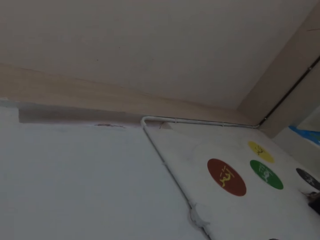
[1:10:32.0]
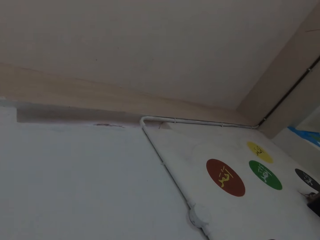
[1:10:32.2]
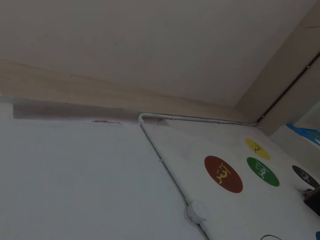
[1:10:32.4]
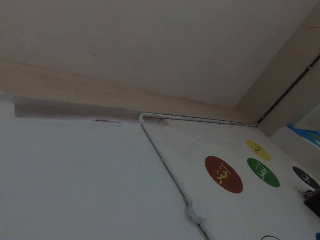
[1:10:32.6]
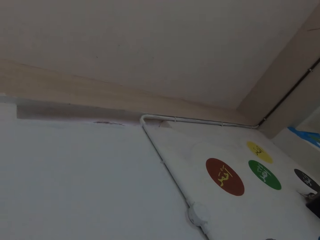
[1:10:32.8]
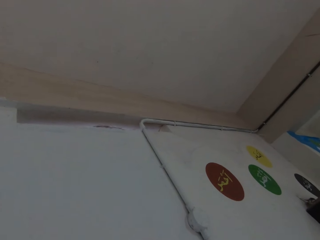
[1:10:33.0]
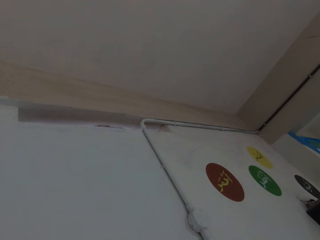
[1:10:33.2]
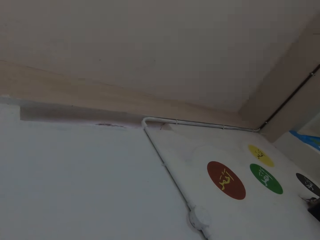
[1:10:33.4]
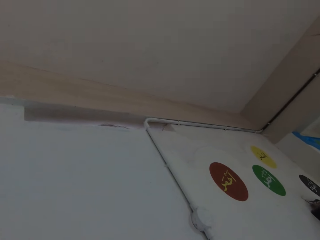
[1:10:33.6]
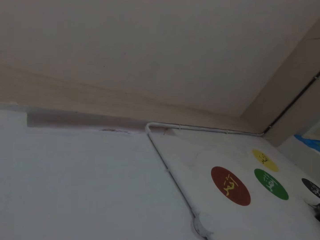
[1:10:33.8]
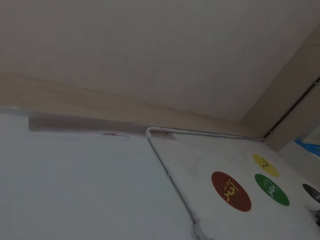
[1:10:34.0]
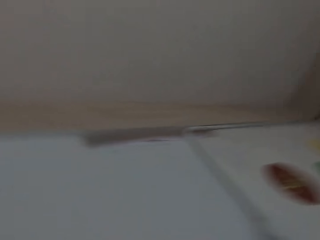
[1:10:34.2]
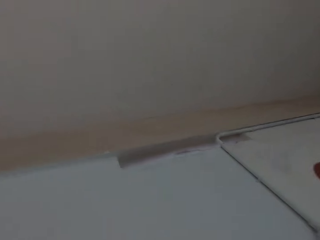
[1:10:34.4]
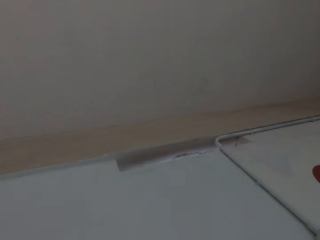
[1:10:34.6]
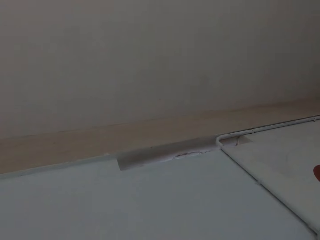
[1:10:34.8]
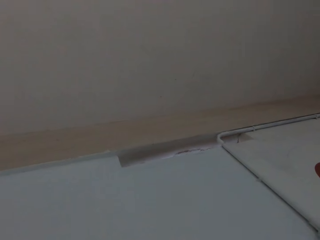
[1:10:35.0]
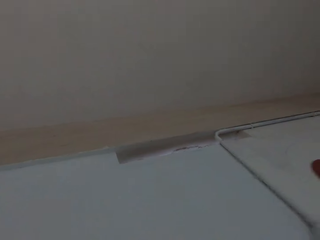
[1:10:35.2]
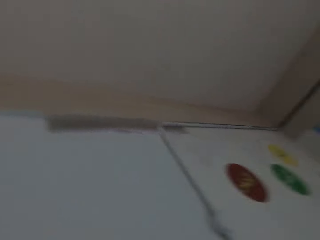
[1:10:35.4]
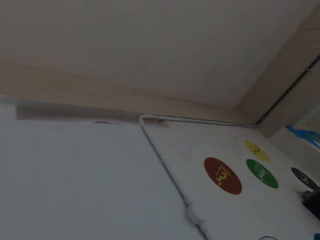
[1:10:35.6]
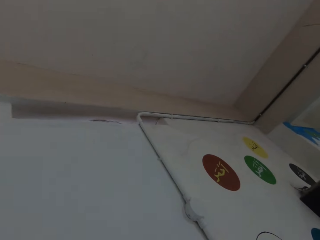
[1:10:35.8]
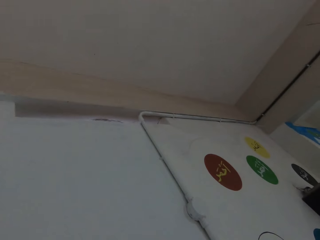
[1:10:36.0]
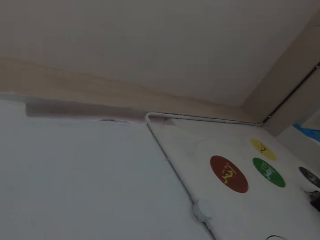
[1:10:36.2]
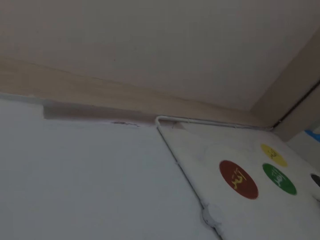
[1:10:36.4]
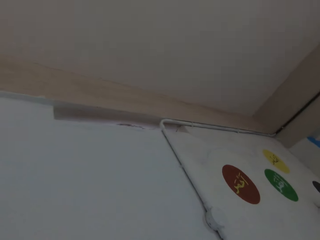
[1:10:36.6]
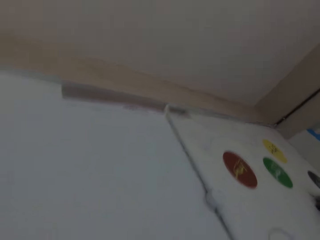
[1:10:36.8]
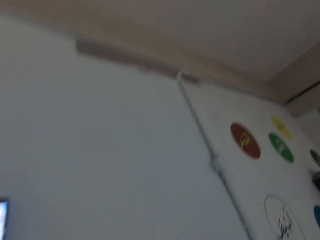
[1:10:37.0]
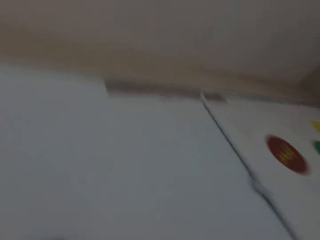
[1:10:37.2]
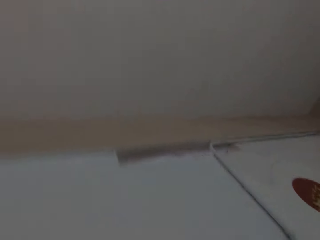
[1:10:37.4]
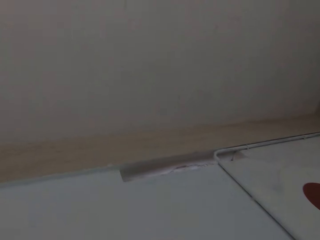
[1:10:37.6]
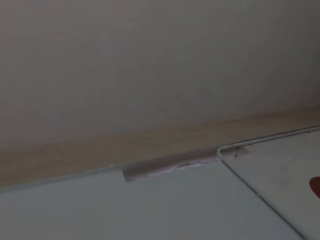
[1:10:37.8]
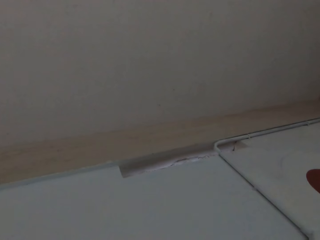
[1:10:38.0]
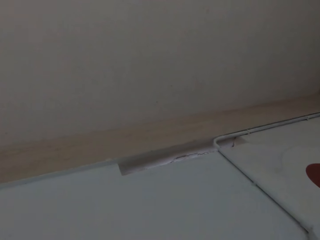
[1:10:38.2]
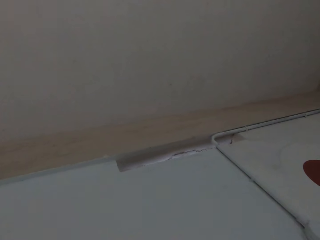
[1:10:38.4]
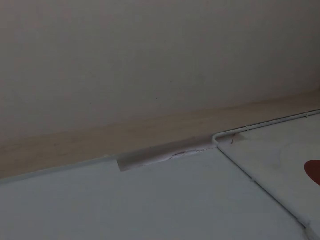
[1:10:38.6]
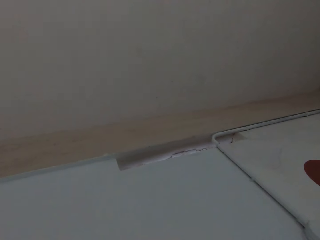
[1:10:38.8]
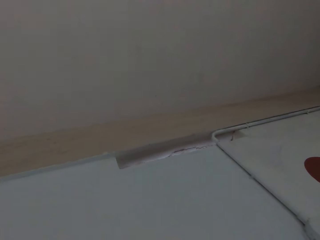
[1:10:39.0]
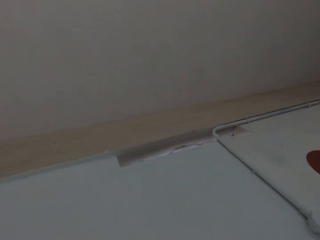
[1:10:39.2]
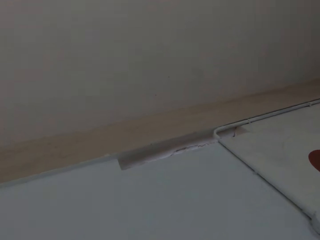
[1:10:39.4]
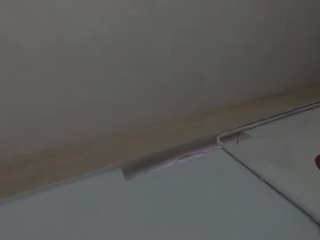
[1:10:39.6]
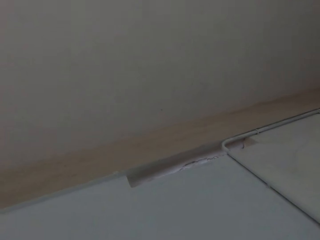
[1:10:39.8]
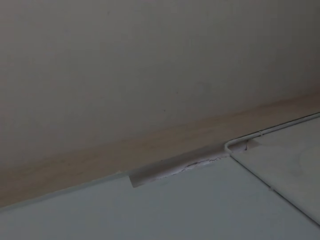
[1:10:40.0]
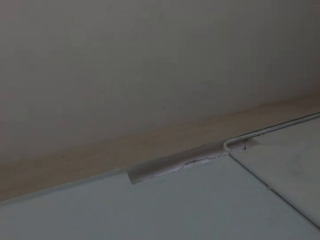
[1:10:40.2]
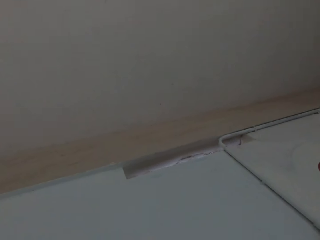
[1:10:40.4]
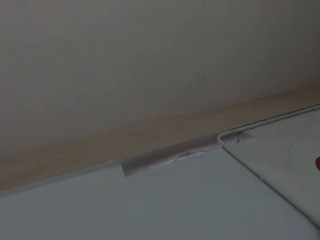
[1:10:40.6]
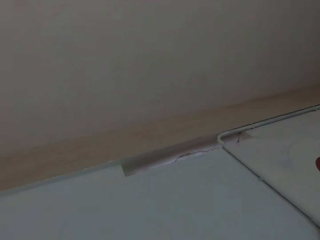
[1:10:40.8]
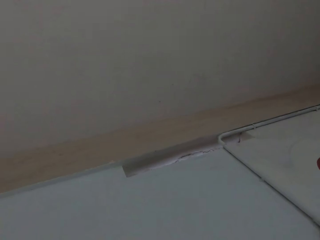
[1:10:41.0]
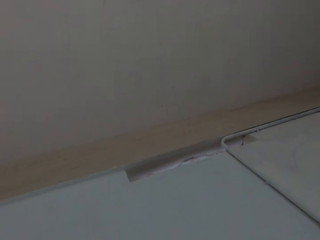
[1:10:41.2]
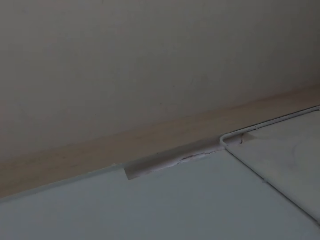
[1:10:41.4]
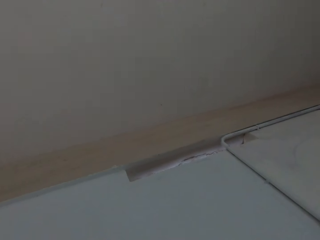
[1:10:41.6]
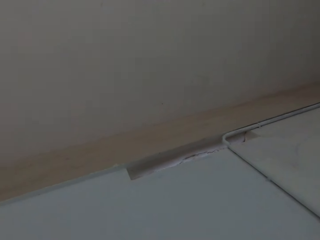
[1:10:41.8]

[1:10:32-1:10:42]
The camera wearer looks at the phone. They look at the wall.

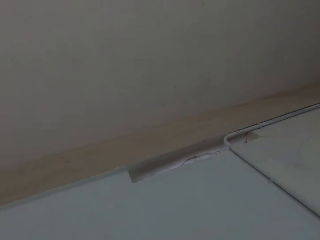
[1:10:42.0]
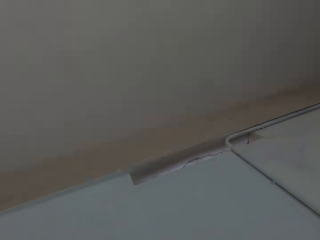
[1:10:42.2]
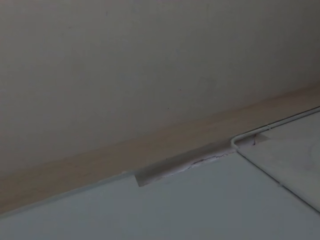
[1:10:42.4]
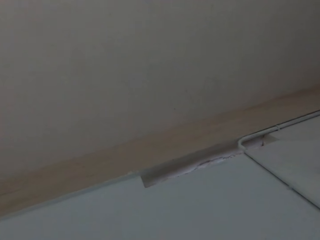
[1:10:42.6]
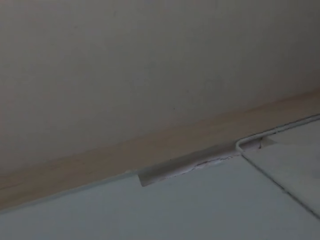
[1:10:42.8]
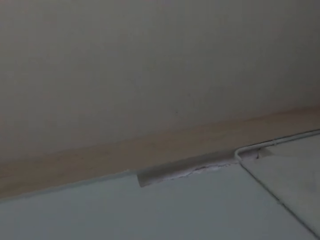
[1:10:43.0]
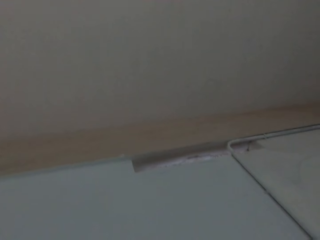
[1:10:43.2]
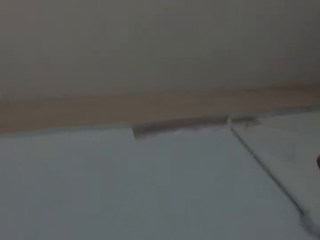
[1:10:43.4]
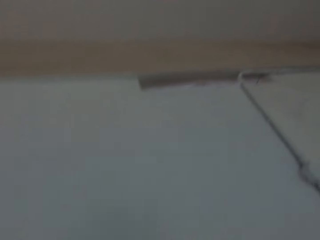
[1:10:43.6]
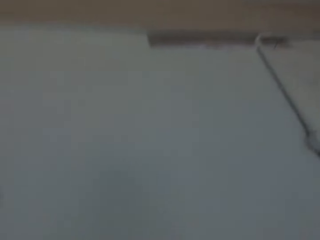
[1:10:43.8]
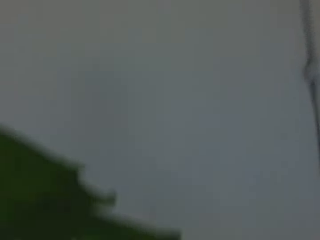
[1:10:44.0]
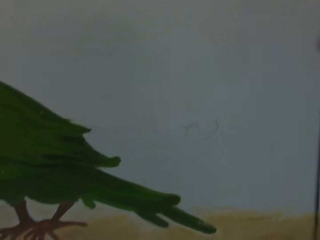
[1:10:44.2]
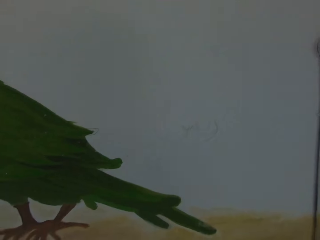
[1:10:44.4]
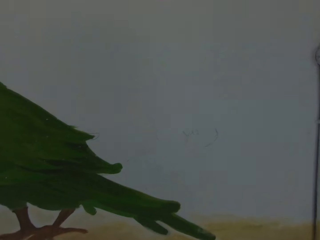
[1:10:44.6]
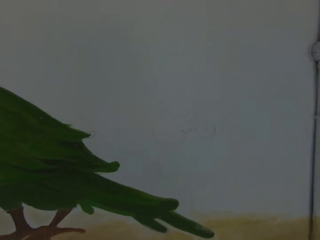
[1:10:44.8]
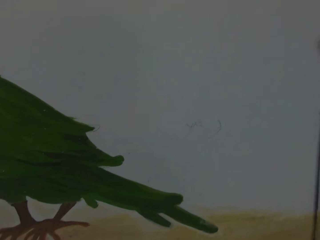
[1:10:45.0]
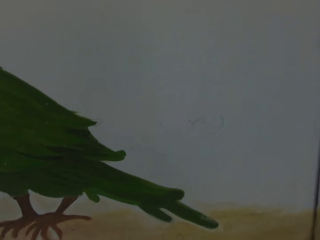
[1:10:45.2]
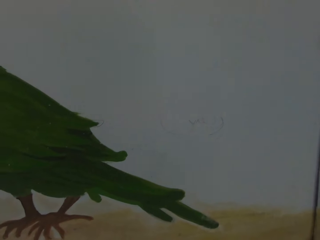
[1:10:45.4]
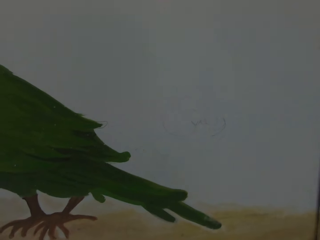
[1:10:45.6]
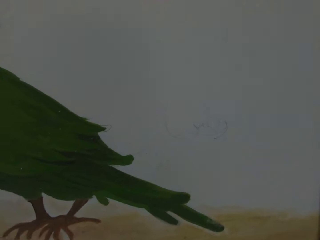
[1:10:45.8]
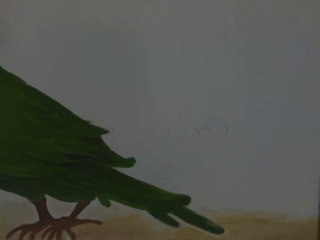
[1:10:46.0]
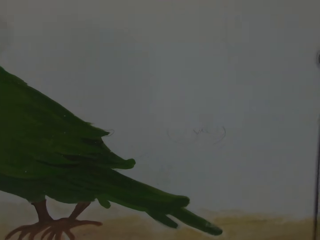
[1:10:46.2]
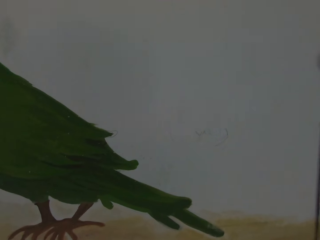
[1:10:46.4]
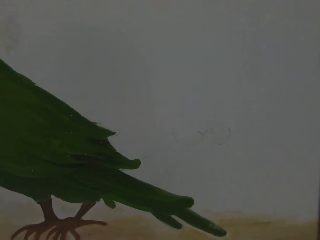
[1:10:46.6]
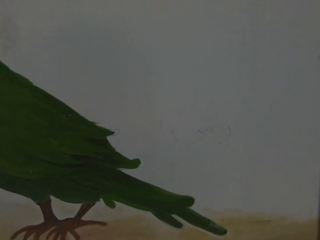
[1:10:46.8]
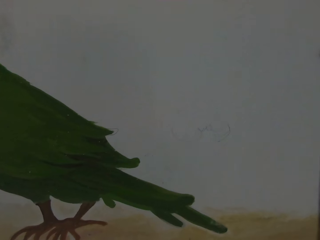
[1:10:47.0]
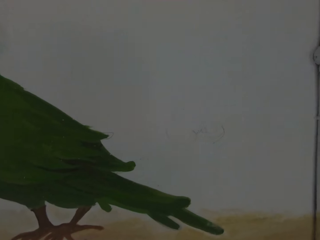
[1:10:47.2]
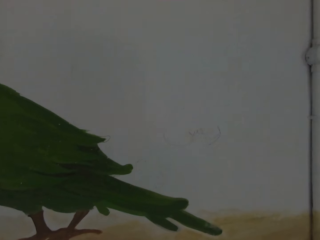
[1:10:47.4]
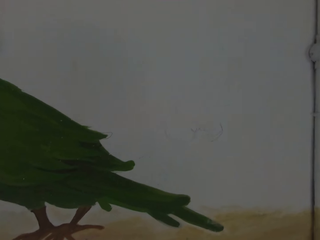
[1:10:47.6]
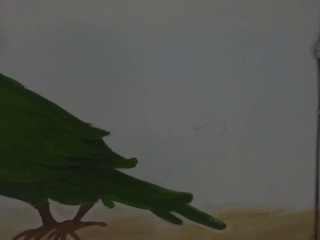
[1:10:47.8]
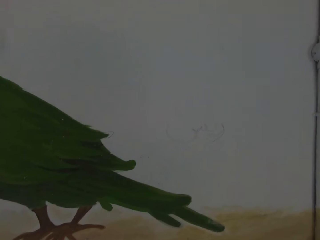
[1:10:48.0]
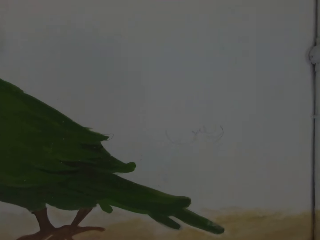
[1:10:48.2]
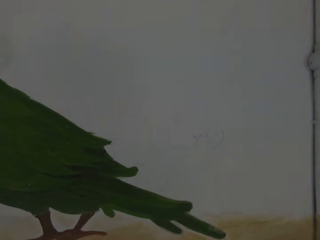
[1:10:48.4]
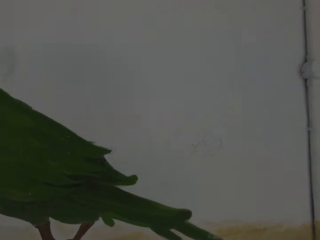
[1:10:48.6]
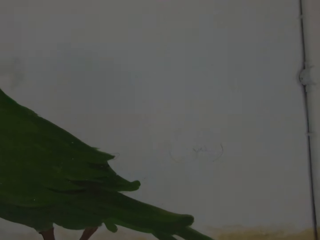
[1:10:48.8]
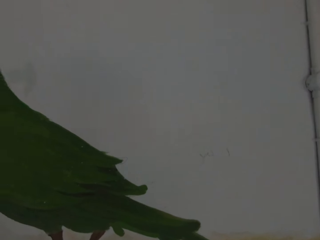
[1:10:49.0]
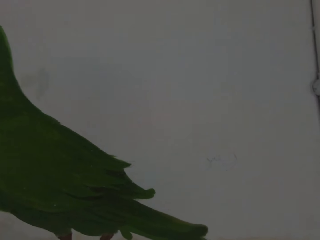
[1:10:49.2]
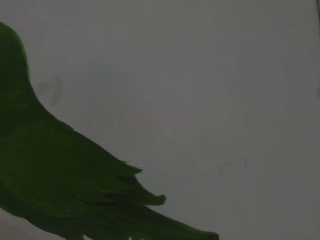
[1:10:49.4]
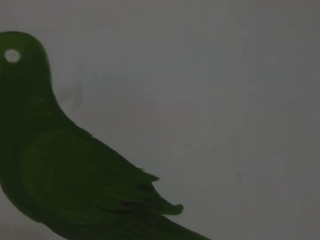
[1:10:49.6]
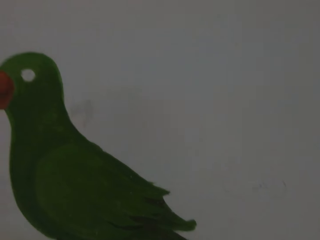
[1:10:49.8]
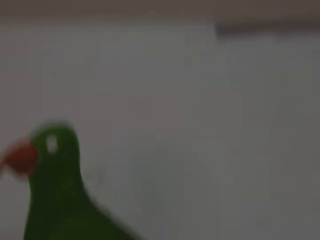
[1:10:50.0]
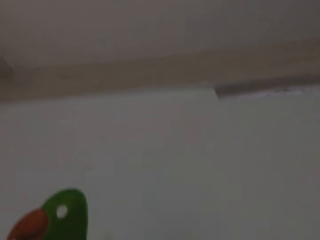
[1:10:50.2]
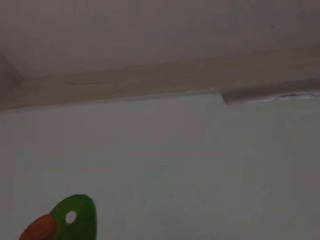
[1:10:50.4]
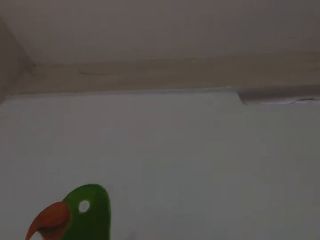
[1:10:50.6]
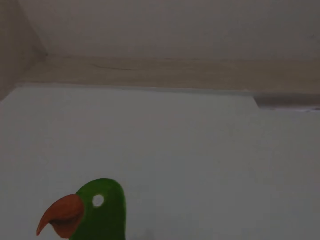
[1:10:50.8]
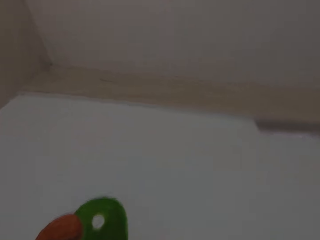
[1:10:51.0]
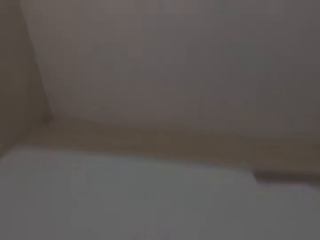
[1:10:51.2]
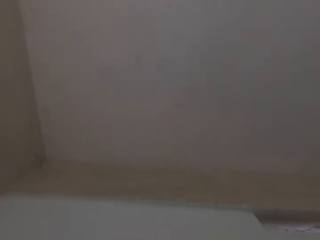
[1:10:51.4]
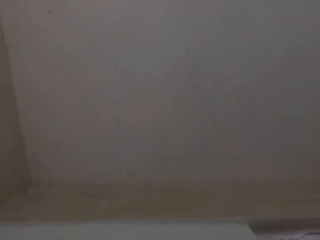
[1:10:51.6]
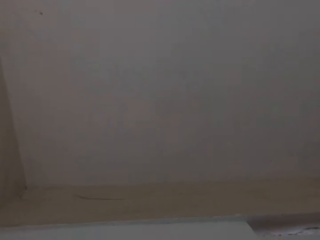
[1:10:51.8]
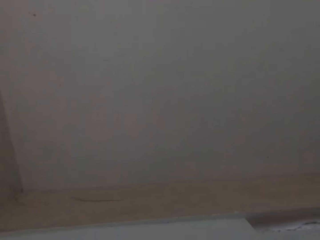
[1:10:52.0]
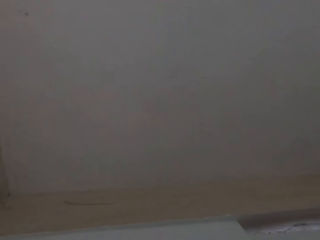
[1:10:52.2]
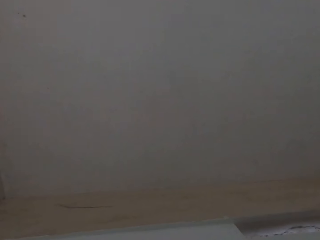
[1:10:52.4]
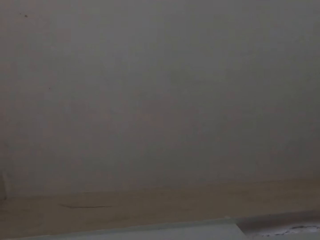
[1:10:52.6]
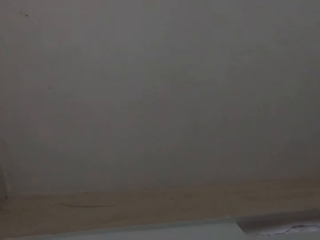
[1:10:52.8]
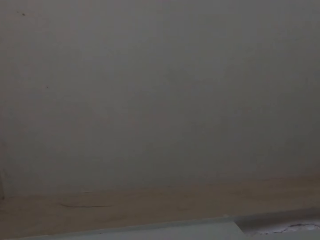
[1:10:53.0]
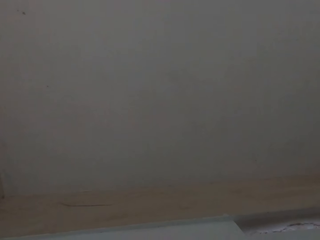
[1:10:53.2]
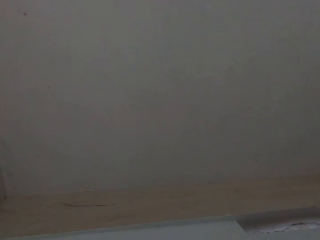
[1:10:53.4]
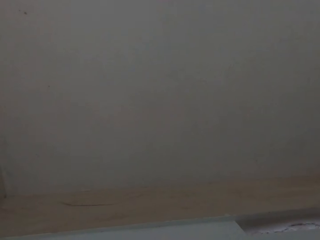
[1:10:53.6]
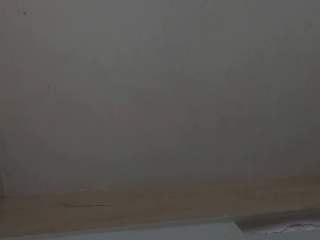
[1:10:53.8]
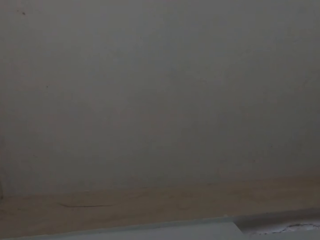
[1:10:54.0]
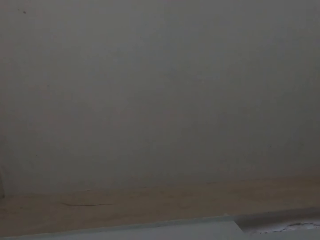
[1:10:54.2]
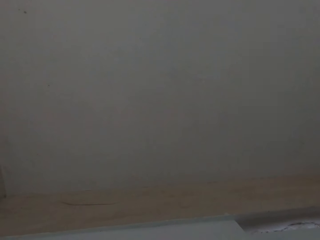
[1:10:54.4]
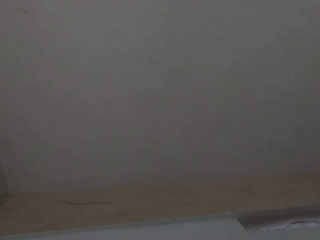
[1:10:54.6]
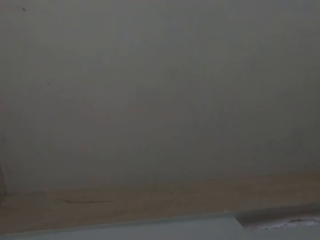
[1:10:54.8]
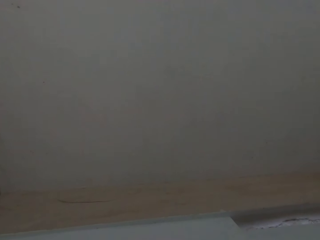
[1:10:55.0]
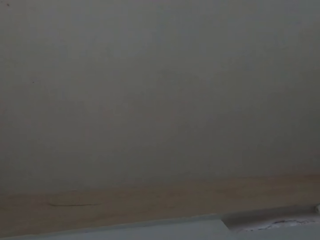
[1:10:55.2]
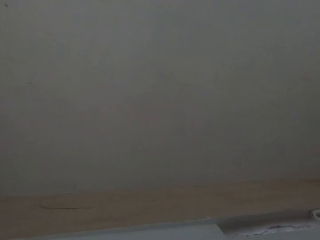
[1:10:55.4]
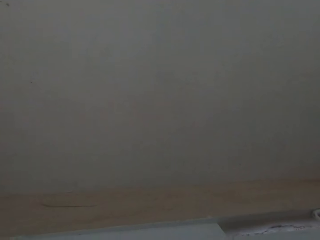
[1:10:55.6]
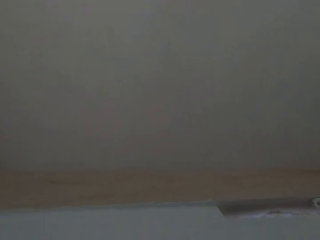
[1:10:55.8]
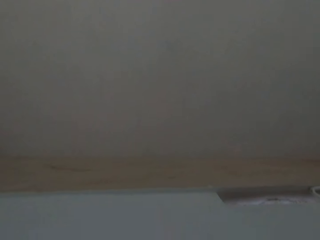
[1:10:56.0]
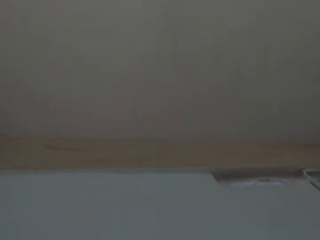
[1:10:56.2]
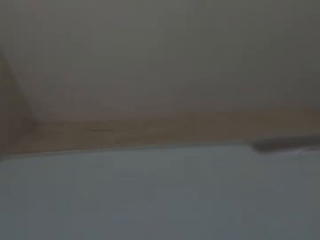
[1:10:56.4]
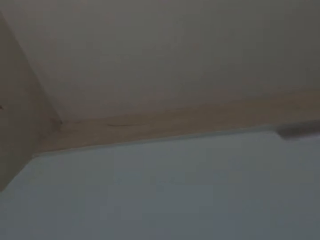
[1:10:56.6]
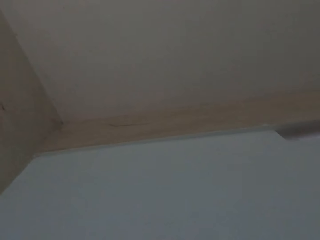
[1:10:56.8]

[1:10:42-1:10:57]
The camera wearer looks at the paintings. They look at the wall.
